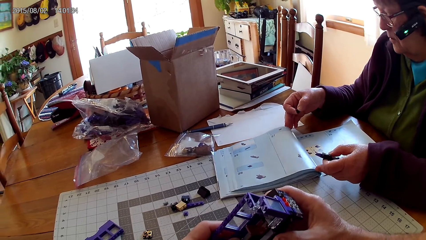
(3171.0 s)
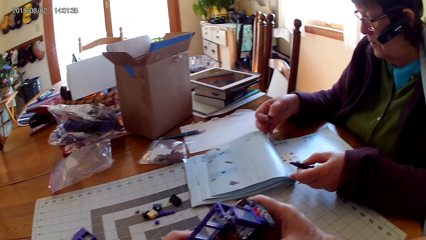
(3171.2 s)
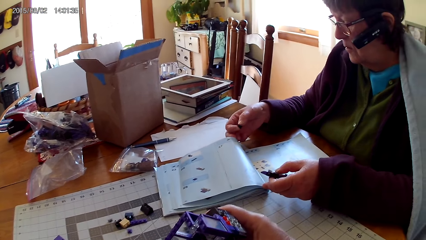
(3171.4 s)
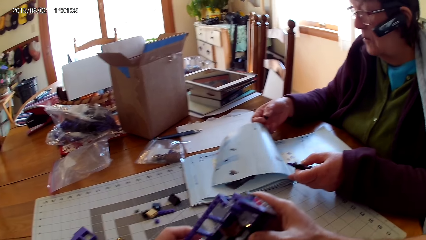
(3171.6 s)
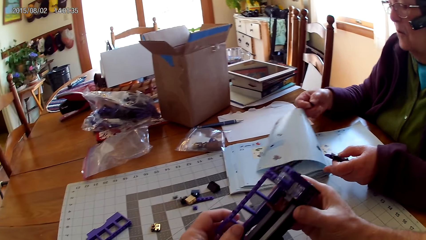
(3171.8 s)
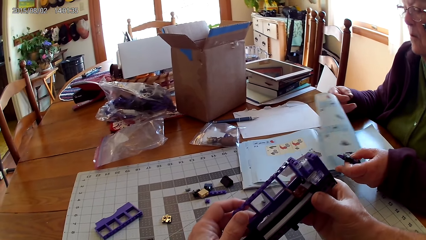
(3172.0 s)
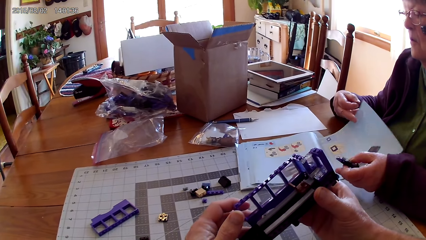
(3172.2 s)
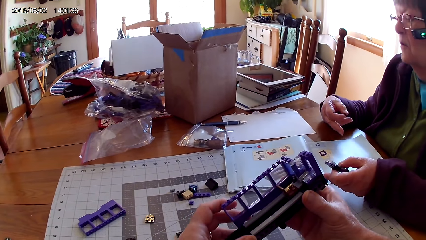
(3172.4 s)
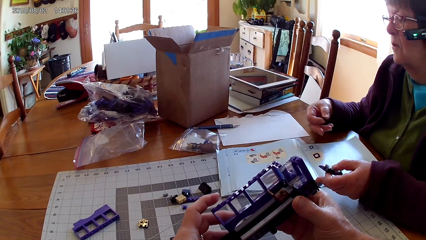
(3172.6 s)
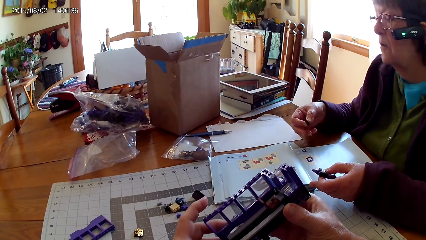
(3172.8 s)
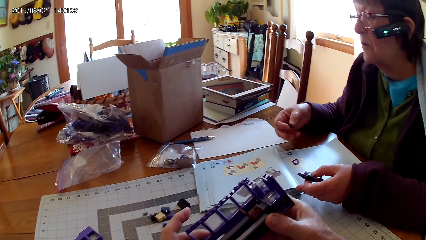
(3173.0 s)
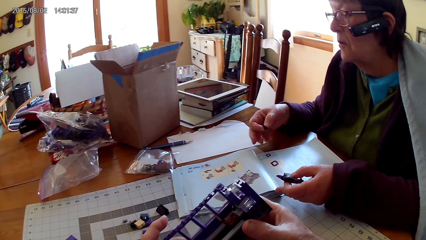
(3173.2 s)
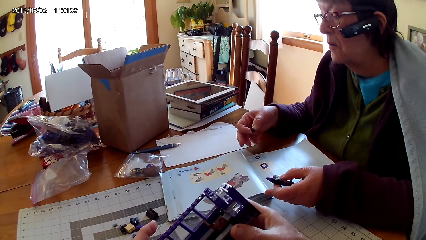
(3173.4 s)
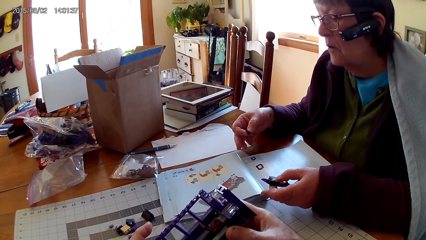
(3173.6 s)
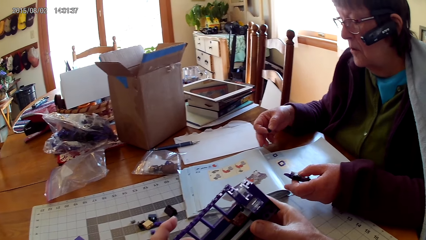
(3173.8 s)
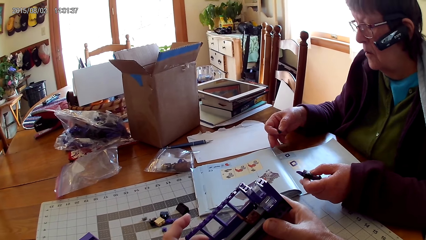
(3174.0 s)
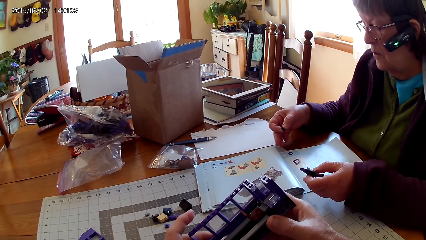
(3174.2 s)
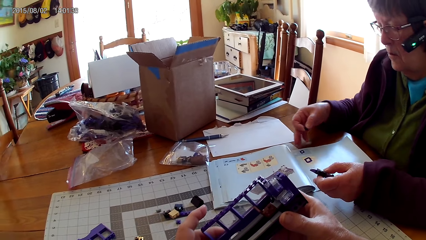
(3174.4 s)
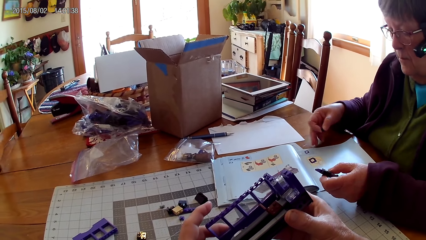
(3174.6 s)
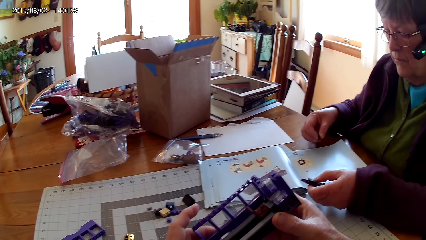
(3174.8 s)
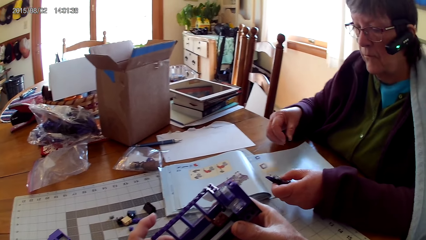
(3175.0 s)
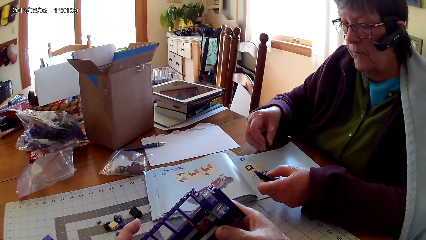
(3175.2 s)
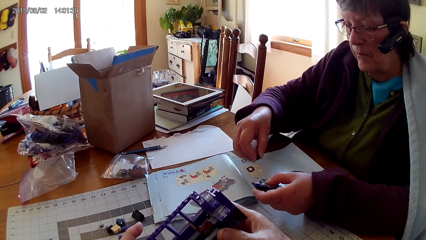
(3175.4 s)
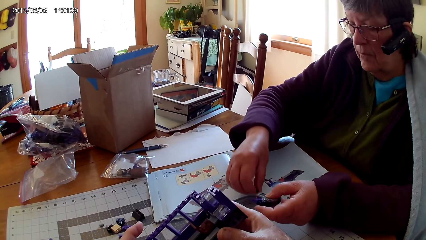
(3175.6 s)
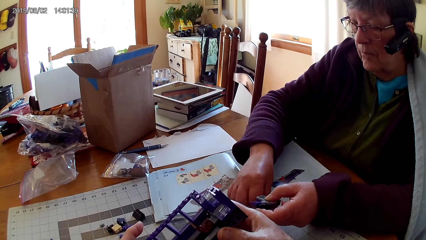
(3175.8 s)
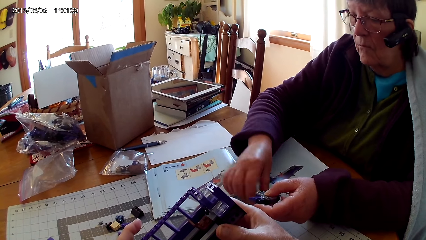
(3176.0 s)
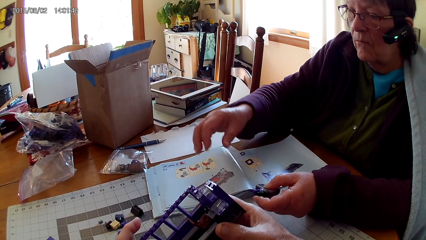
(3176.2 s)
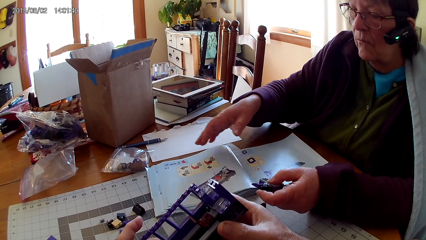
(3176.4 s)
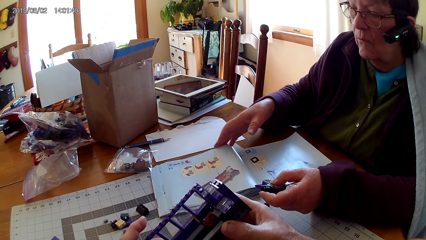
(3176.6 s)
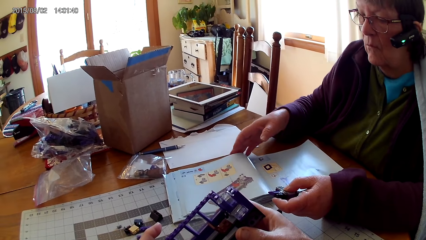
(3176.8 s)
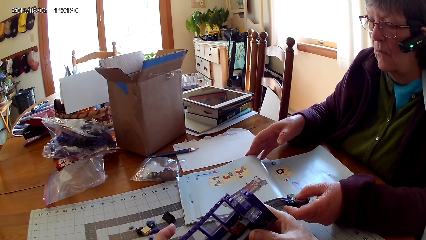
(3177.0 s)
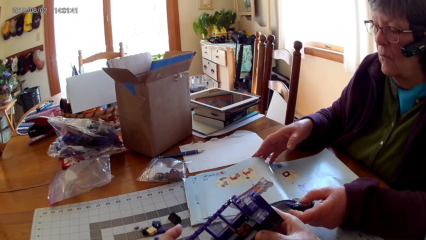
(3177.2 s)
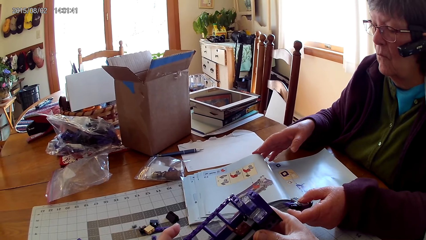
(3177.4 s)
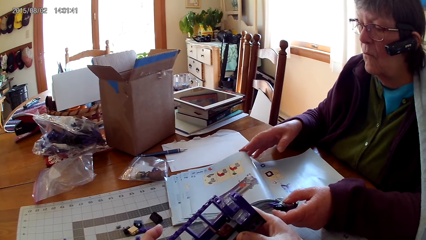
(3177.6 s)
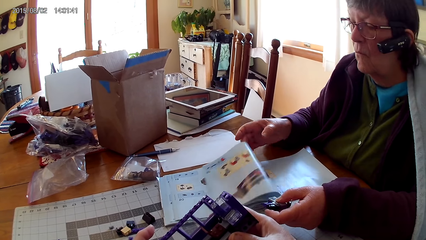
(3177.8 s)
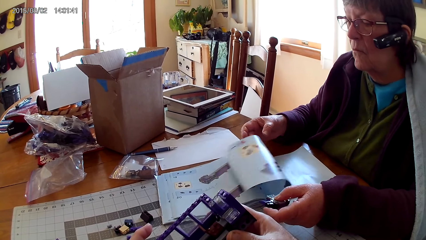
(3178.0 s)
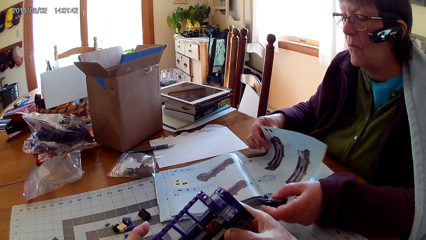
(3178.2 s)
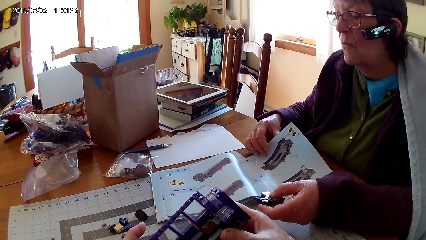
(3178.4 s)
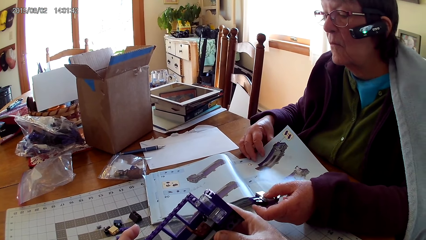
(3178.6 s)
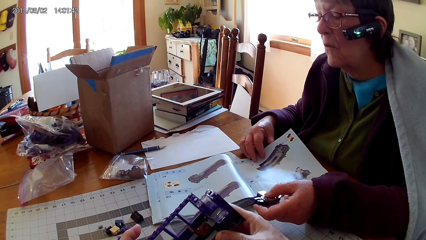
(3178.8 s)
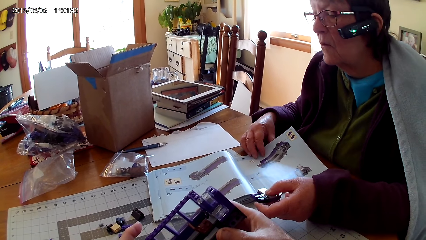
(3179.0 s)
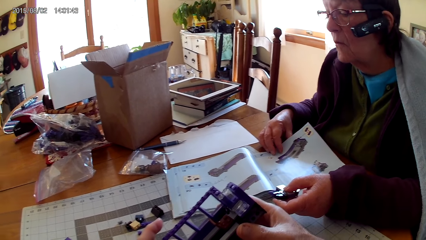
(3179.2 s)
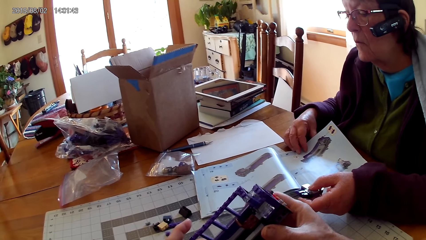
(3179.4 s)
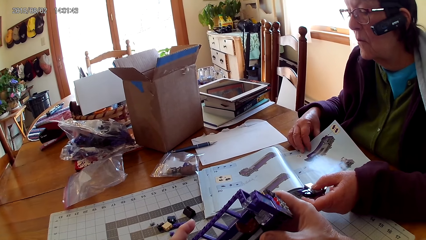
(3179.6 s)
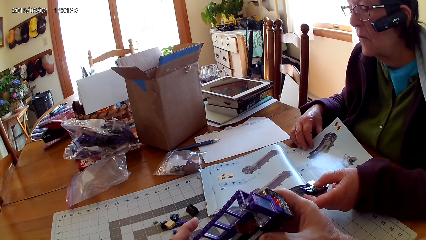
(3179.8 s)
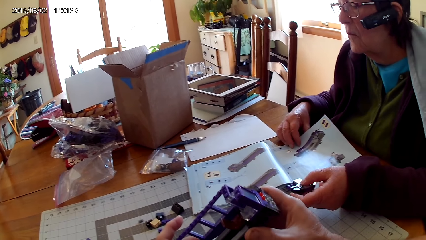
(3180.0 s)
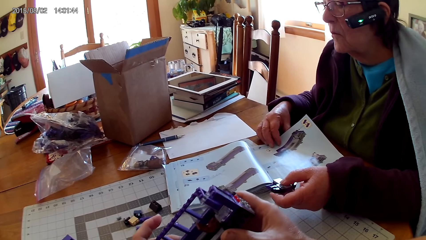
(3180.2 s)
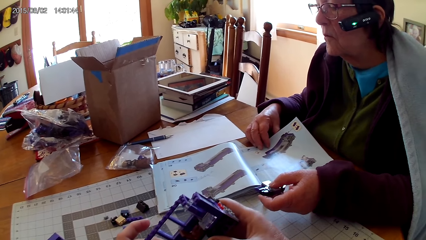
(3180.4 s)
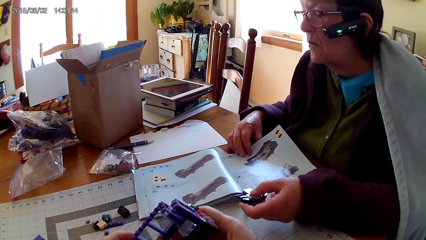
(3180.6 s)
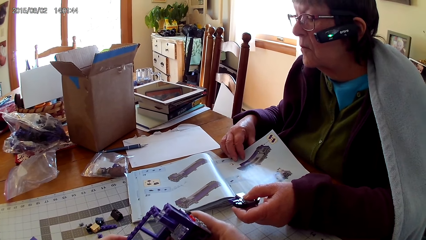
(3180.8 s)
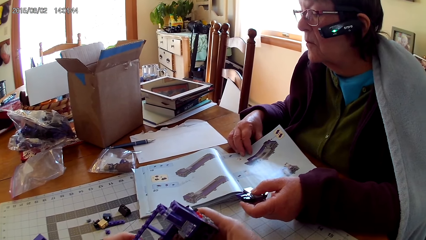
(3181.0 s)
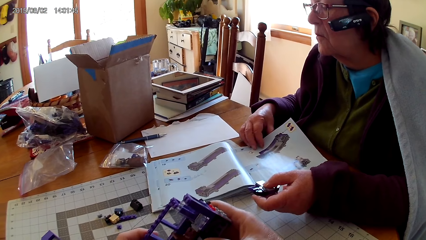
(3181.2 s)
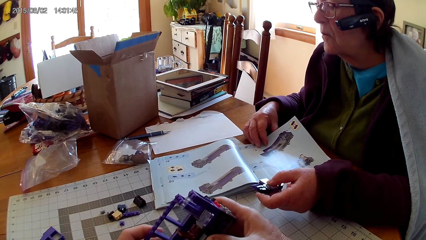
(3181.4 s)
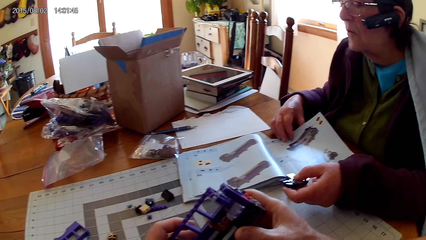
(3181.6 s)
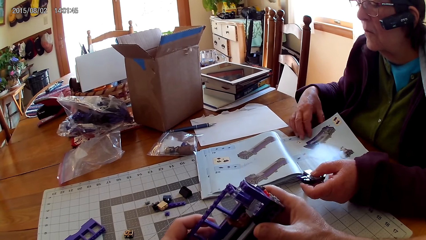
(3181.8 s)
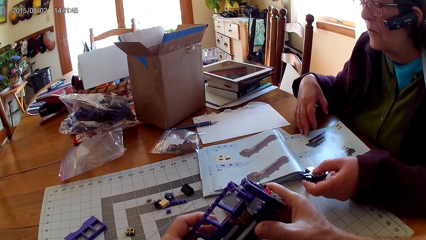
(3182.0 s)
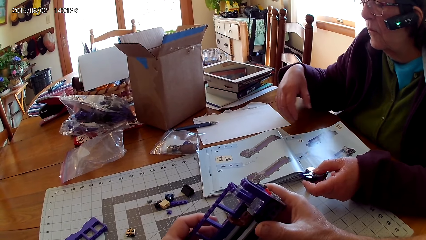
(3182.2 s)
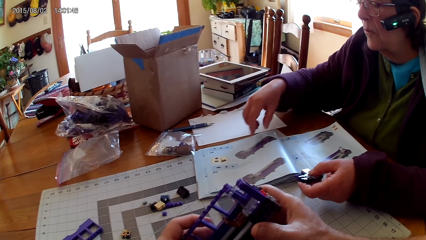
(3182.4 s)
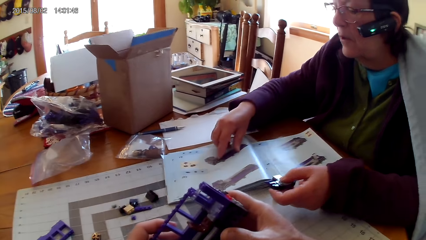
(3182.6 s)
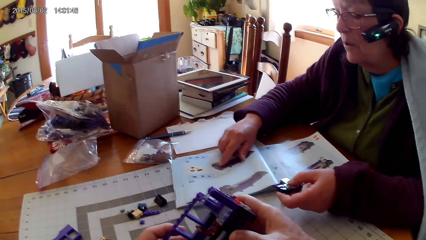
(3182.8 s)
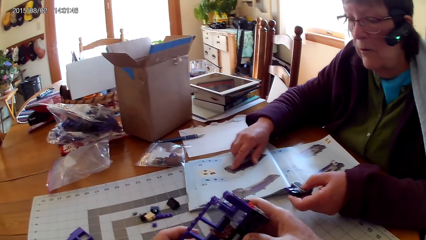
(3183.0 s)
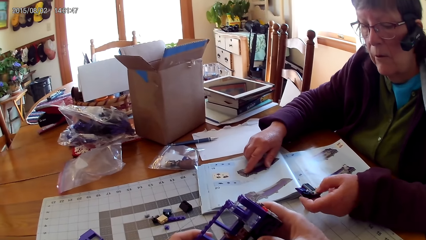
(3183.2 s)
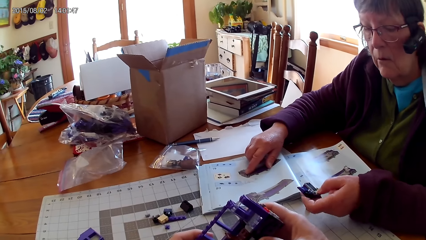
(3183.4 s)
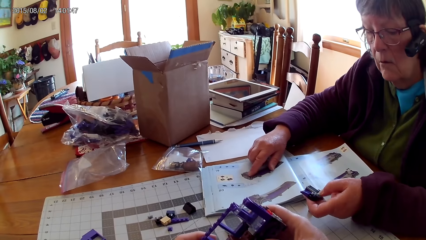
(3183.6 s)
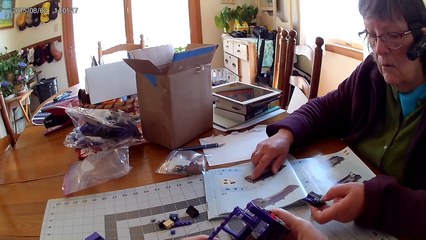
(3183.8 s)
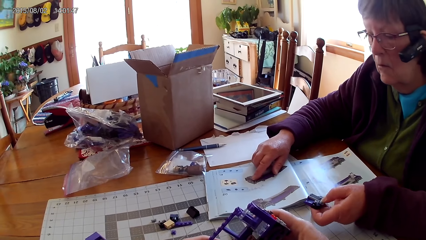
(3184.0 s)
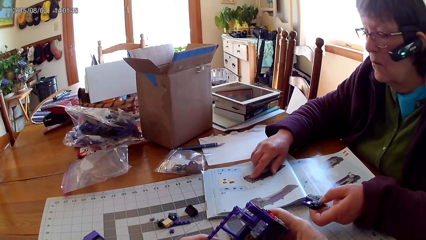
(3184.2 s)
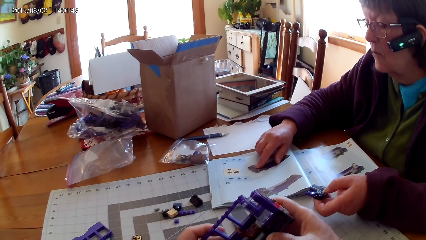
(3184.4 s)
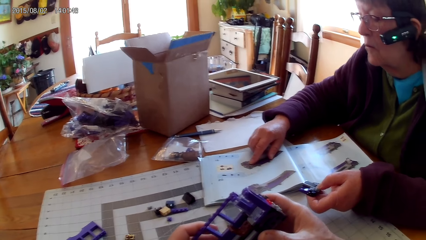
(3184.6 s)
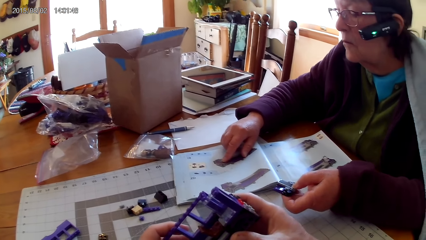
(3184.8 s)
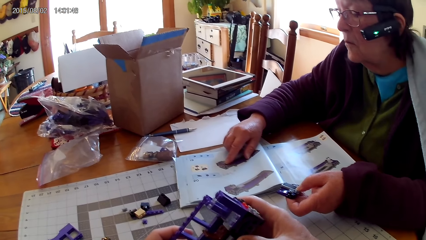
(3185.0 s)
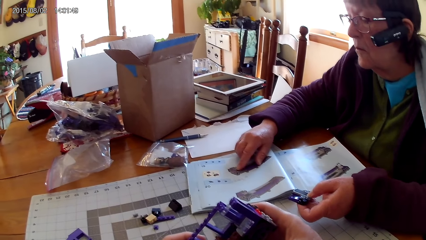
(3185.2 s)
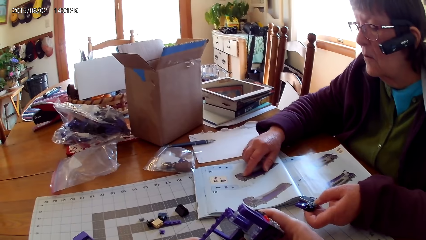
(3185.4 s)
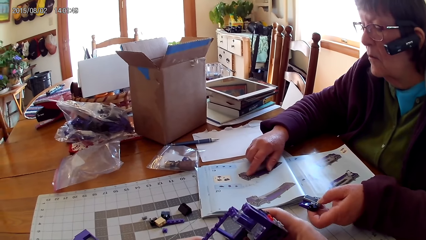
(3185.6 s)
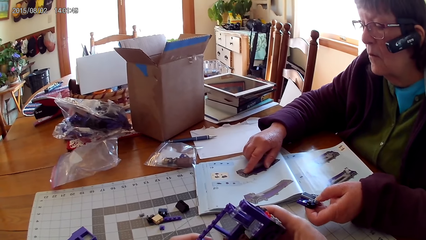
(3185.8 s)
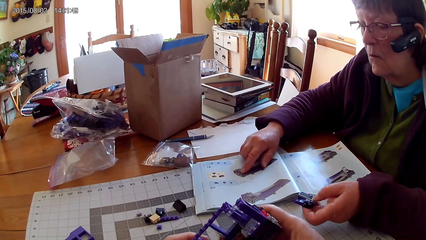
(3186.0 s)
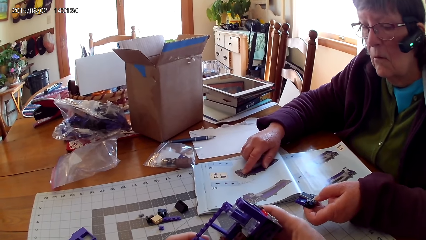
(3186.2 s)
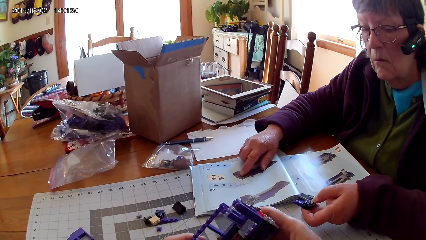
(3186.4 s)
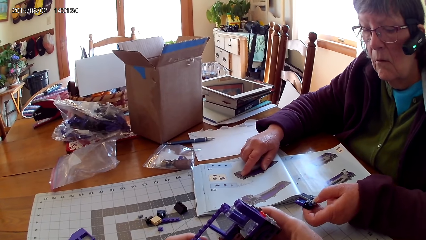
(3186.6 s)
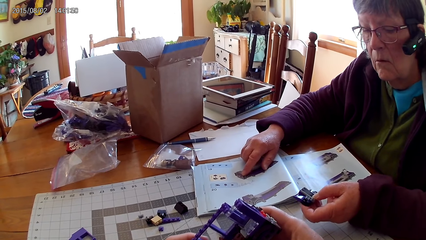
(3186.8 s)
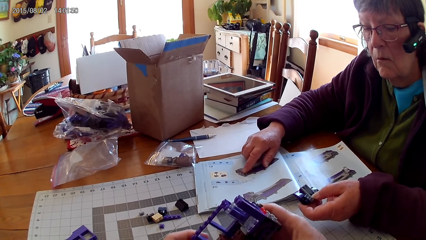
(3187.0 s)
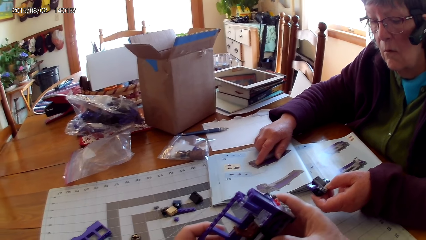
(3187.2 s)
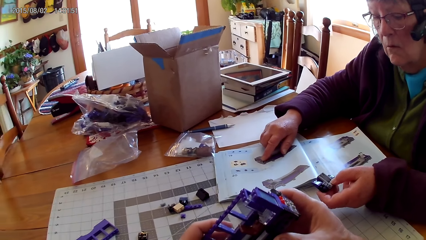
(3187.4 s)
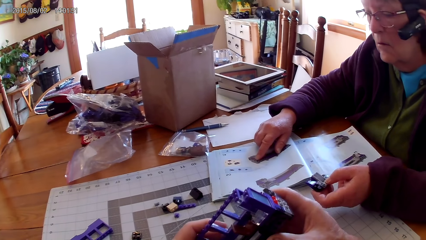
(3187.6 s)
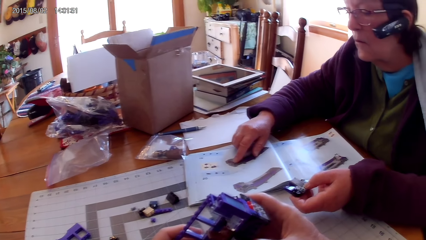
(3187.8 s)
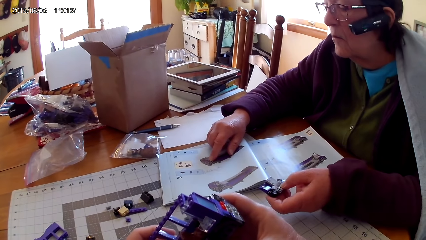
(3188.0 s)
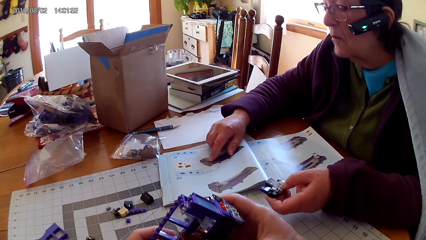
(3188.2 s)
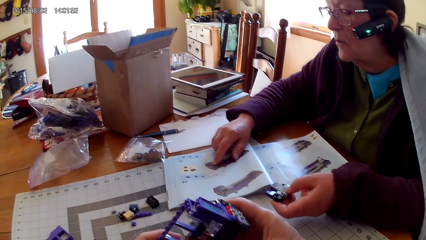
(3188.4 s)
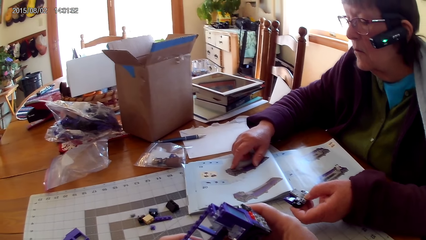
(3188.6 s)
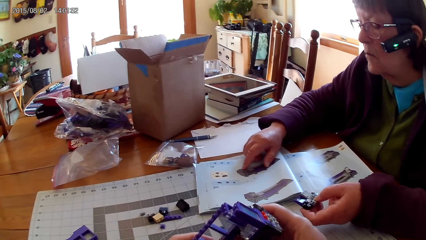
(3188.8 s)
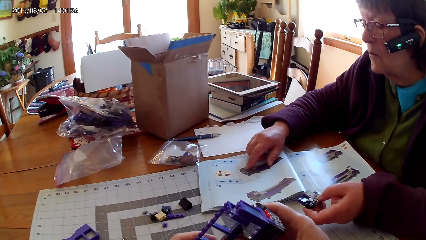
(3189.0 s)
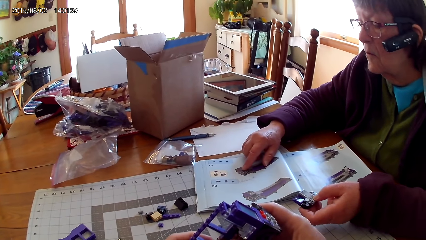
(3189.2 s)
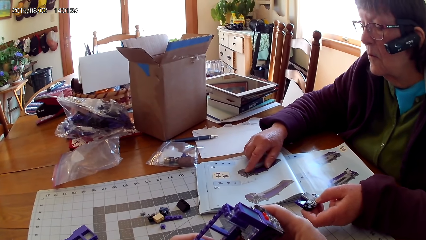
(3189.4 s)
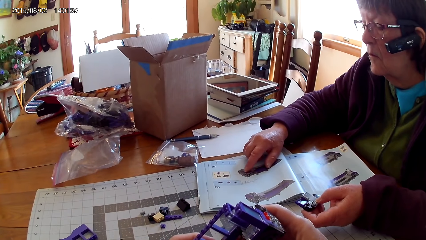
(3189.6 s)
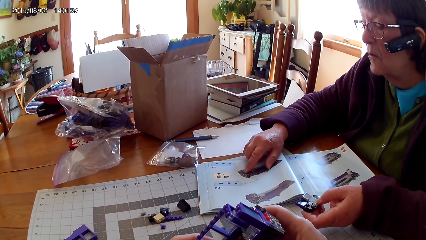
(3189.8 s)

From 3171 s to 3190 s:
A lady looks through pages of a LEGO manual book. The camera wearer holds a LEGO structure on a table. The lady places the piece of LEGO on the table and looks through pages of the LEGO manual book. The lady touches the book.
